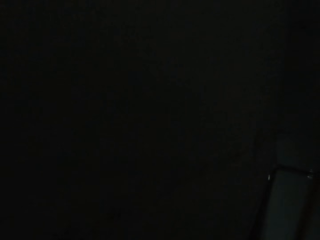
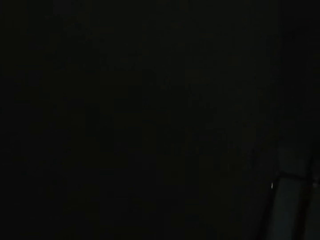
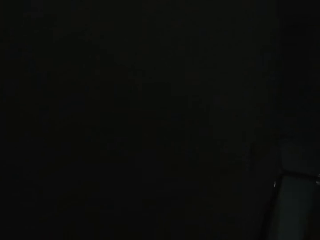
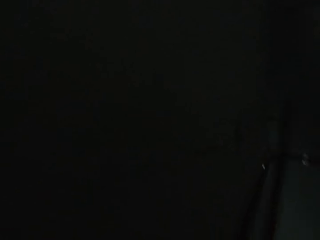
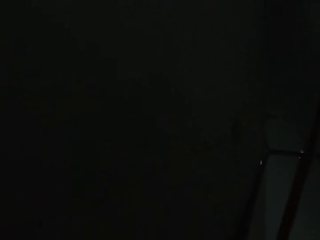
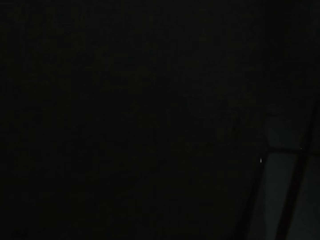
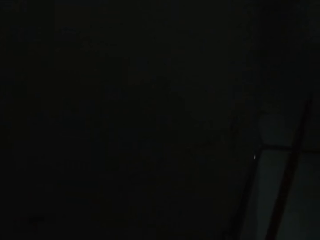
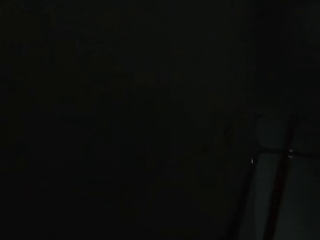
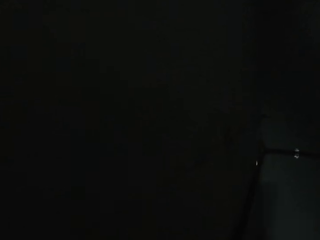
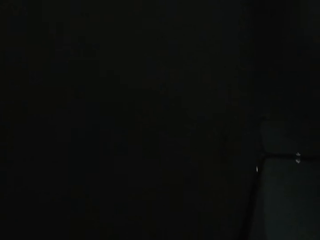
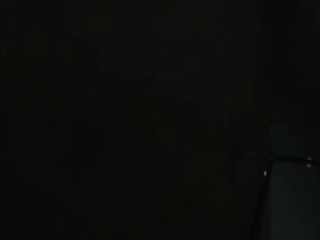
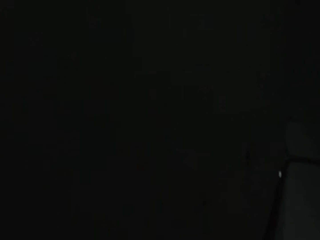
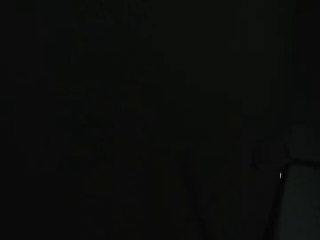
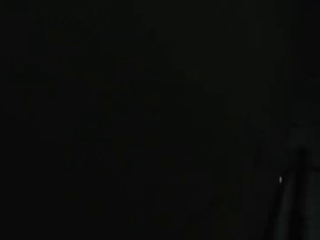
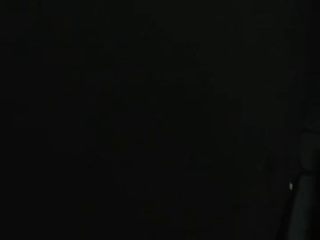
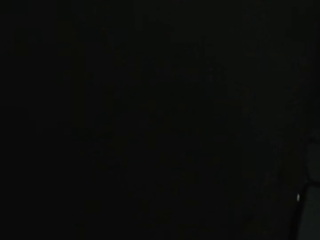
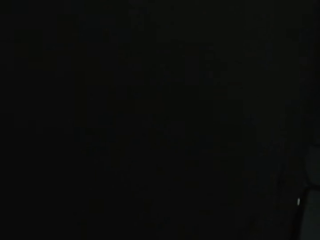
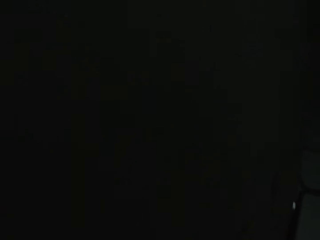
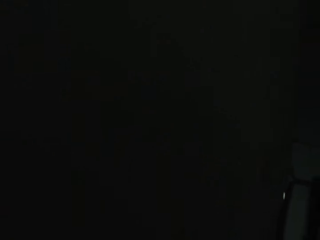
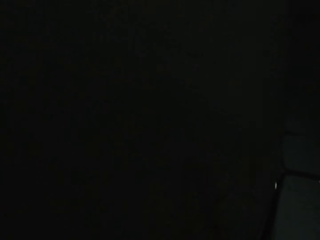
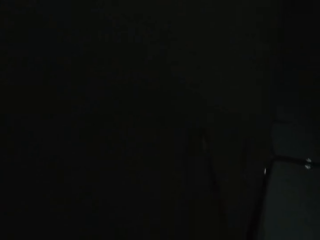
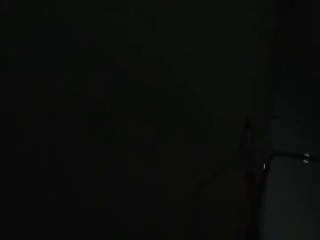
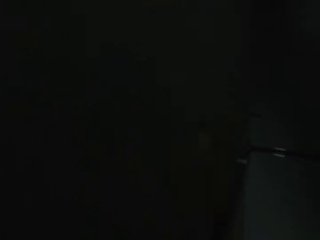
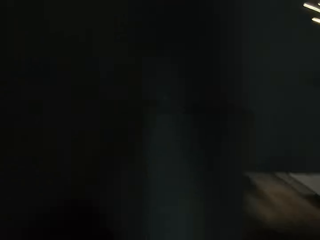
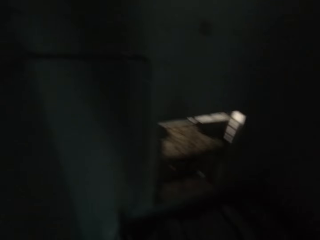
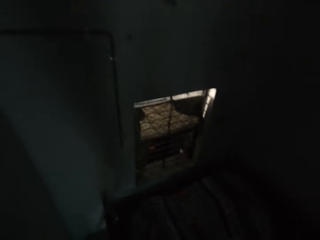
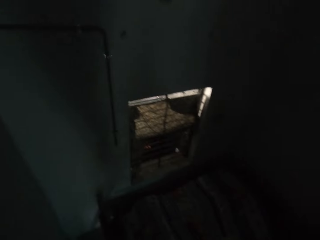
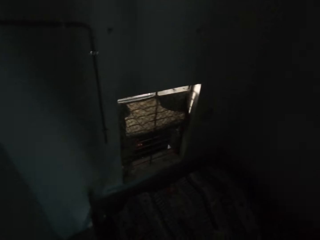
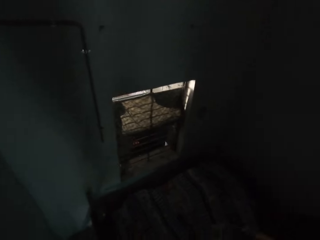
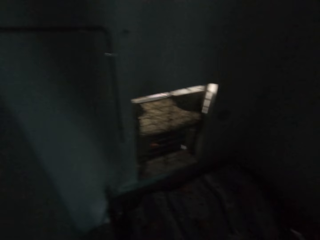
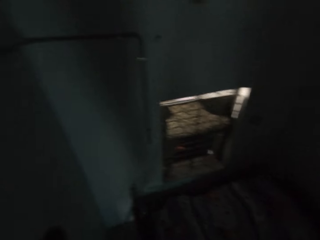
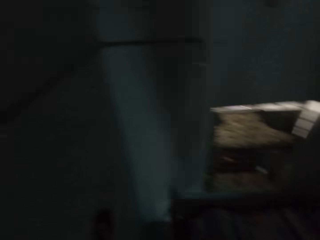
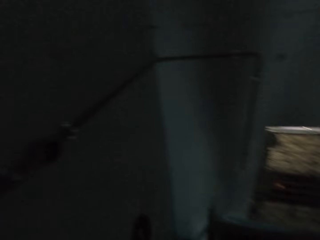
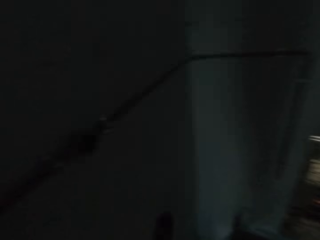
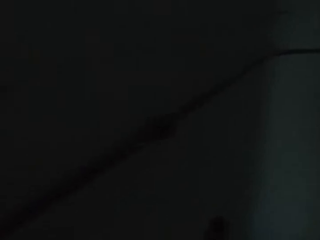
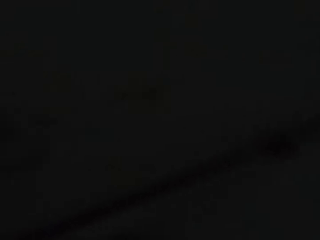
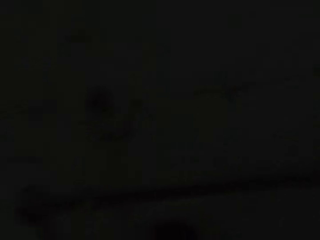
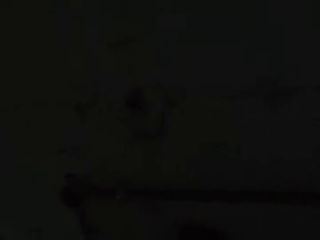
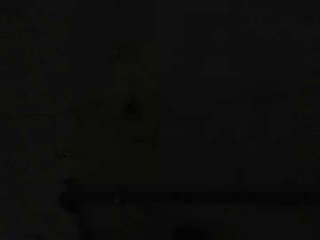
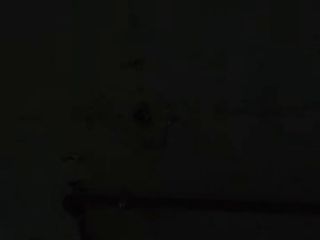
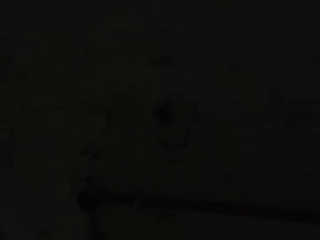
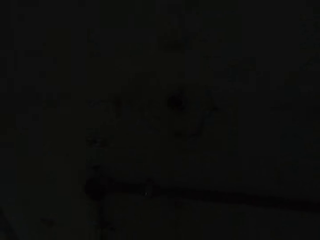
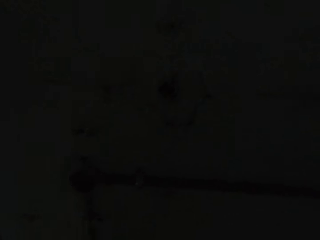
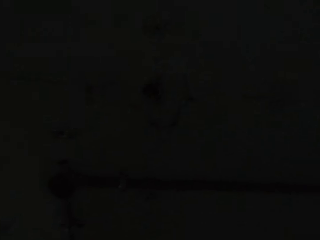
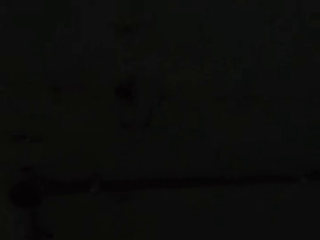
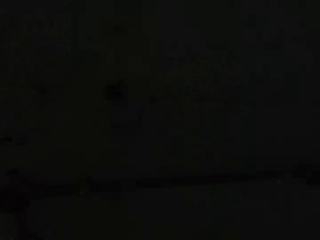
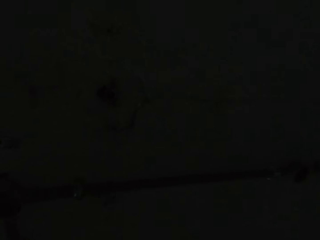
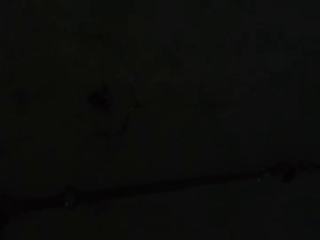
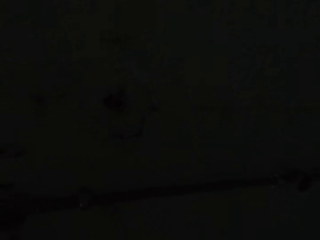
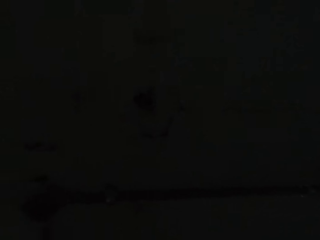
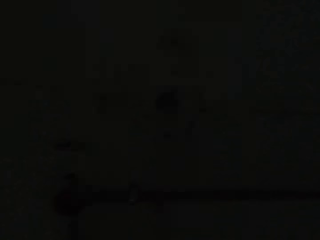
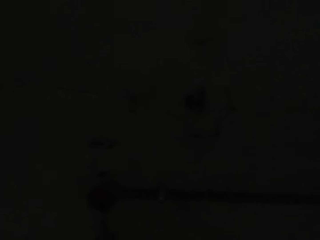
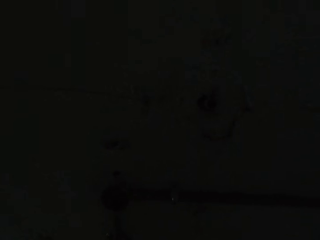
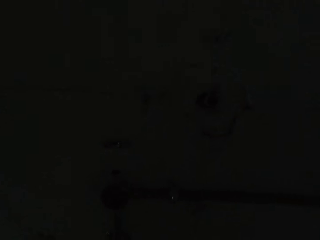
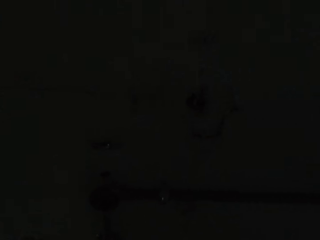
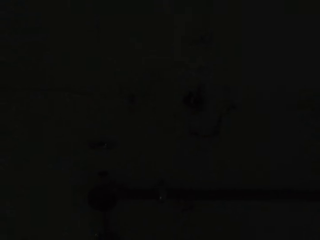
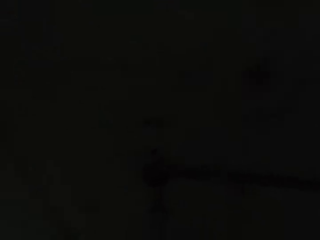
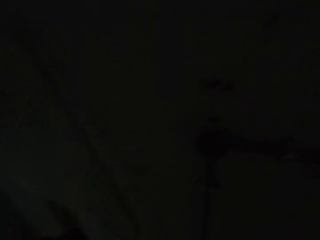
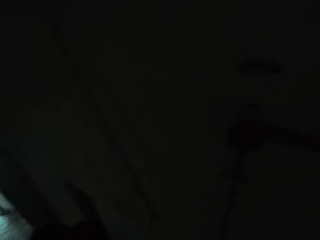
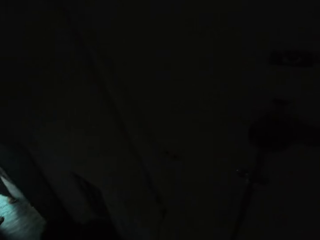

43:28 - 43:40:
The camera wearer stares at the wall. He taps a pipe on the wall with the screwdriver in his right hand. A man talks to the camera wearer. The camera wearer inspects the room.

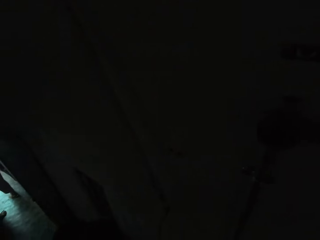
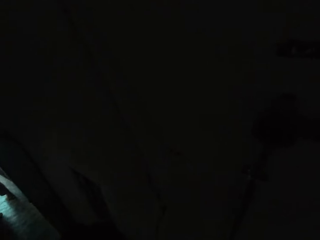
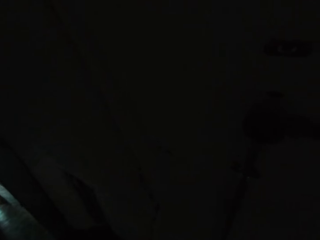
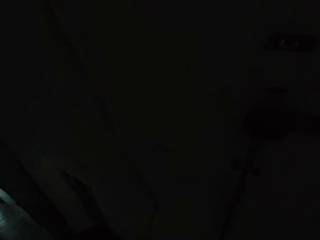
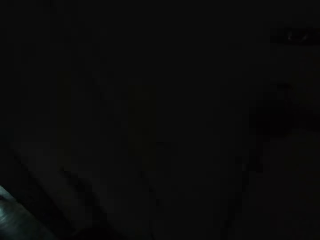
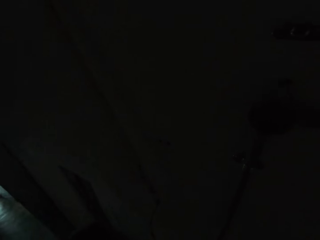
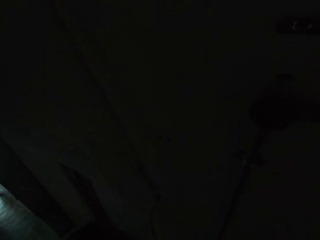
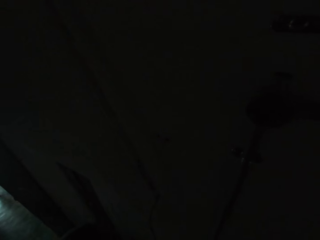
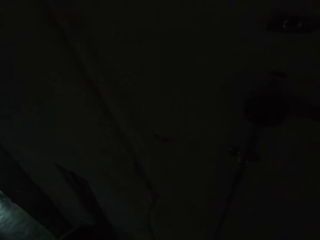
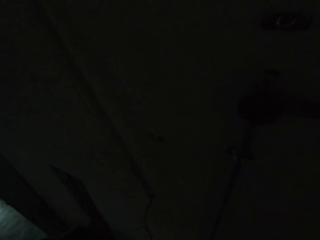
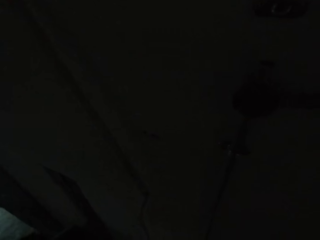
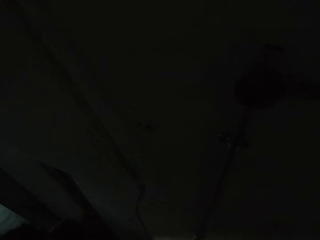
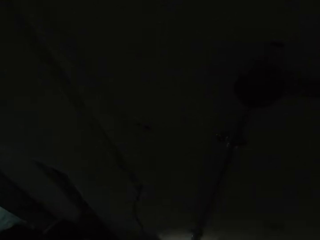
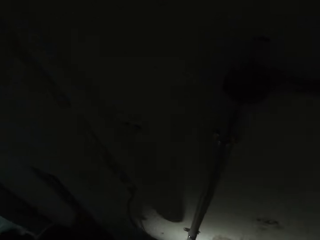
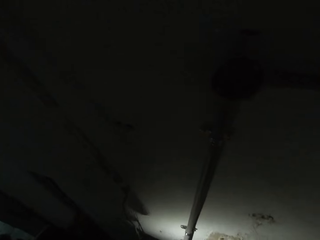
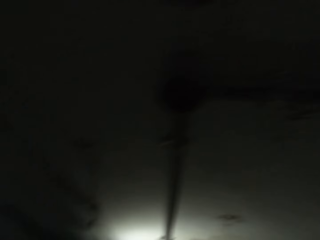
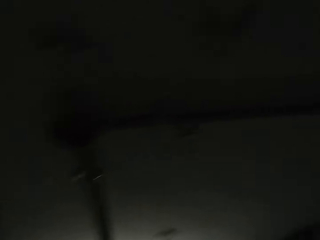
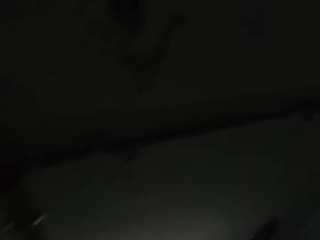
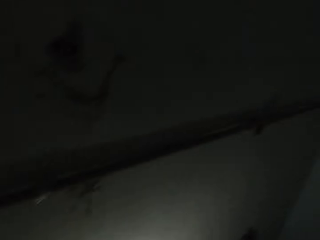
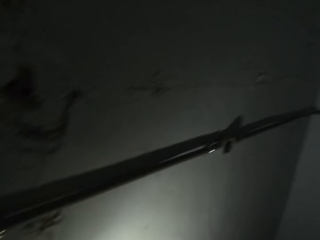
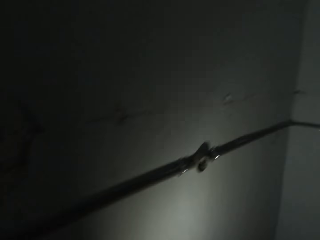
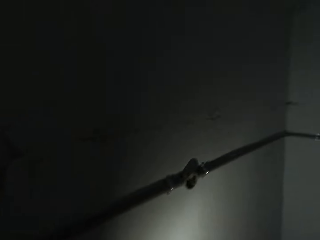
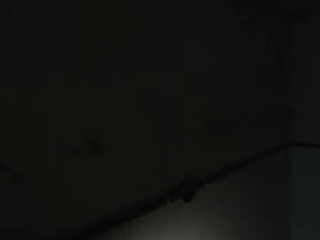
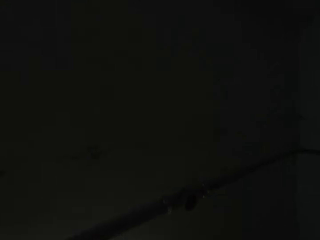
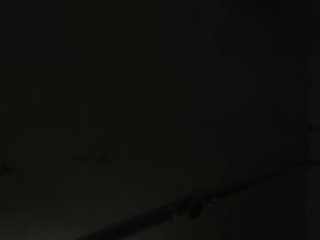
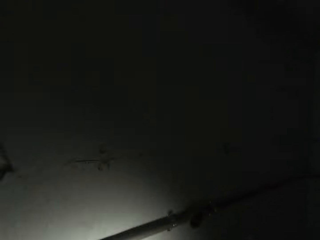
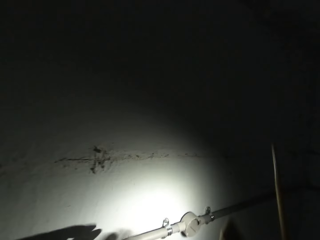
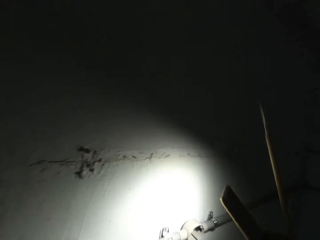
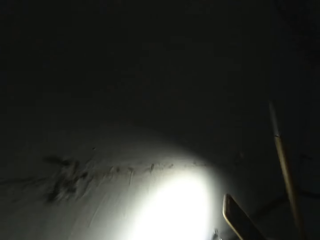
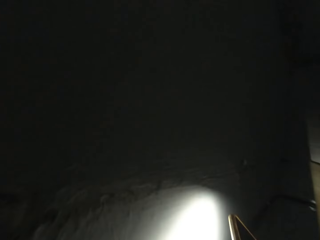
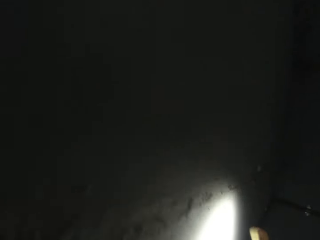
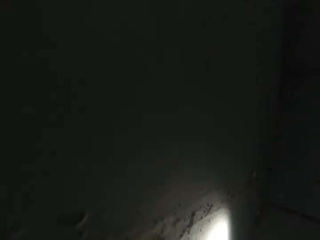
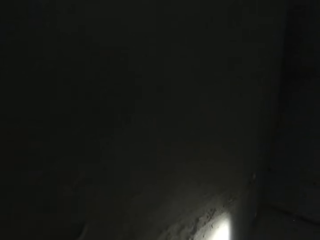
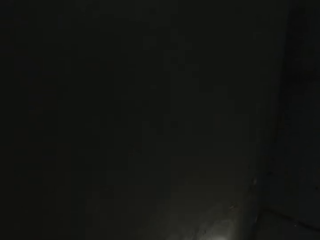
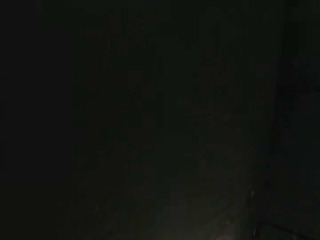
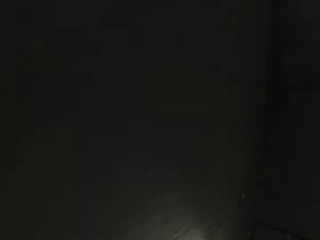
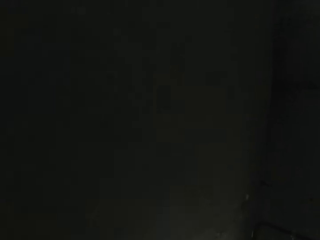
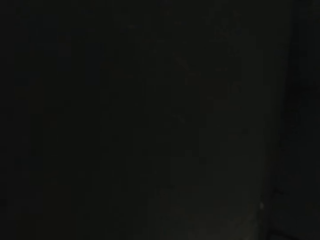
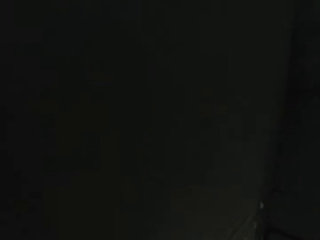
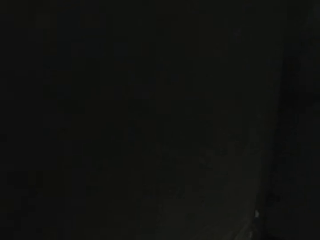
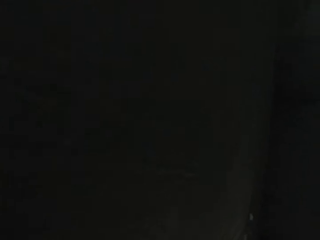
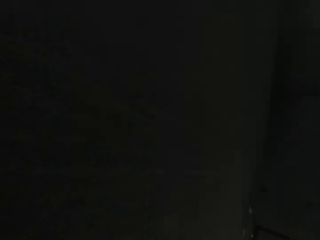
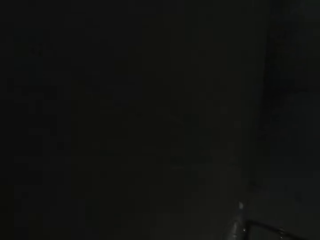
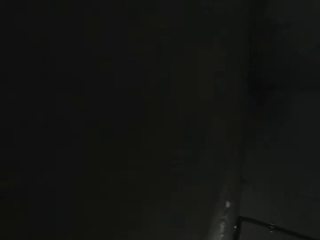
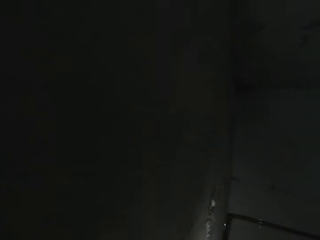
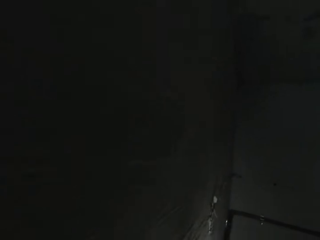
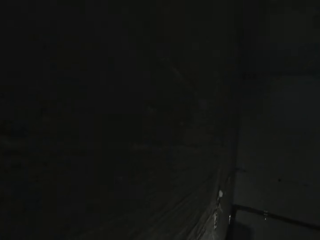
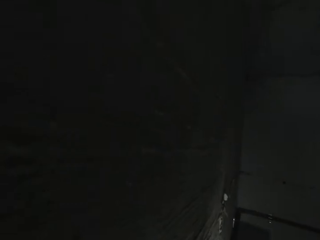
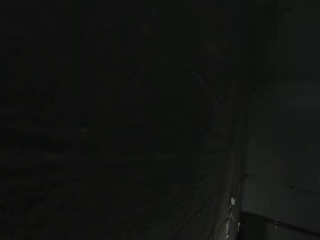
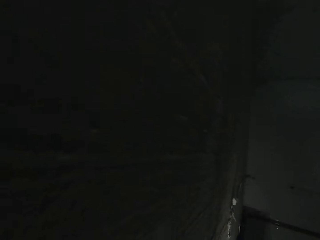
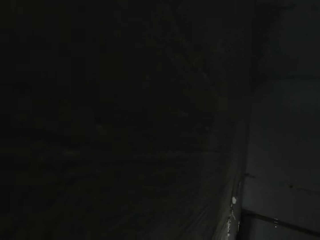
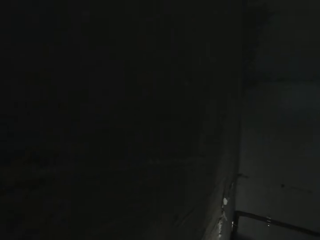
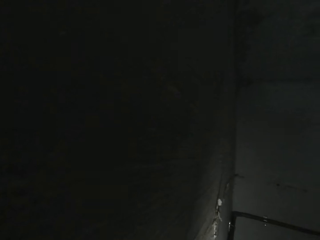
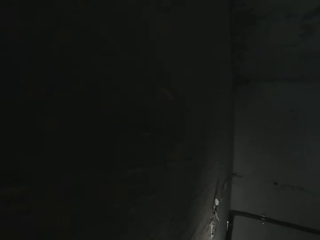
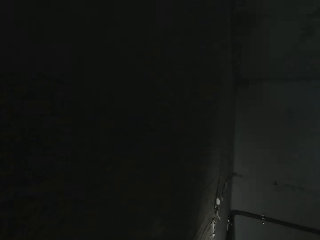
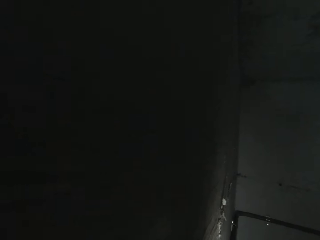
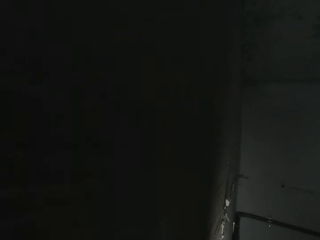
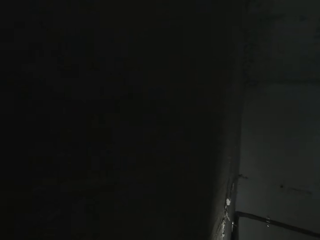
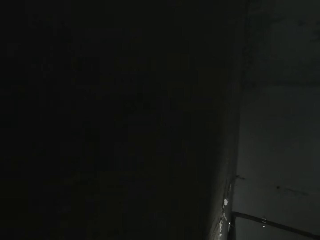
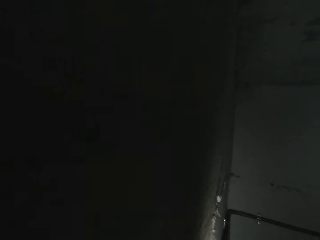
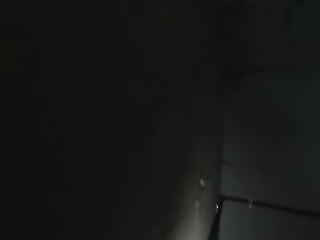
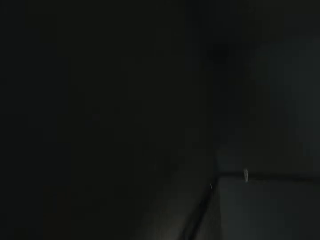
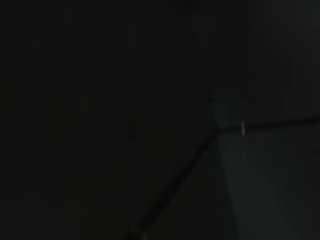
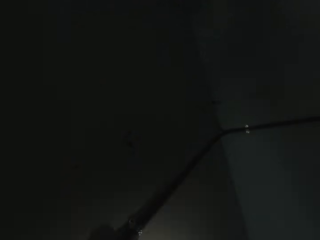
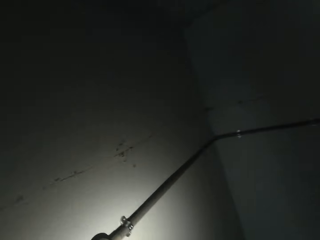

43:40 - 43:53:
The camera wearer reflects light from the phone onto the regulator. He holds a lamp in his right hand.
